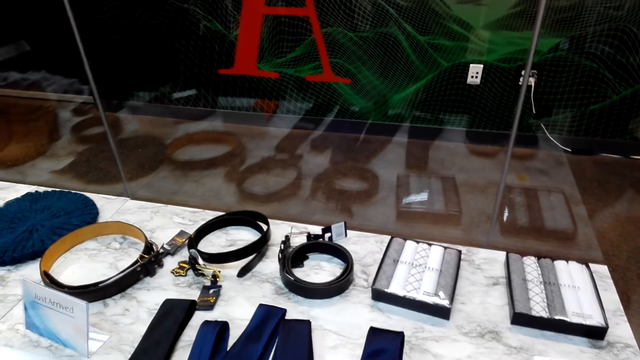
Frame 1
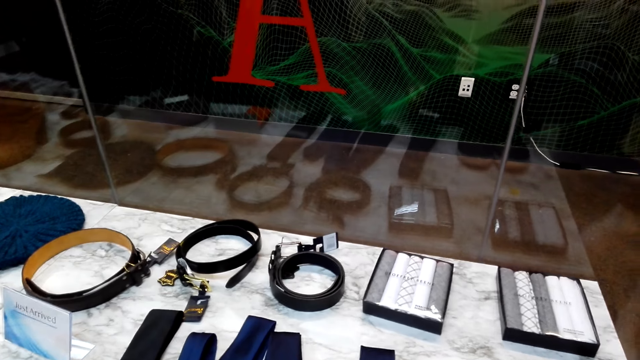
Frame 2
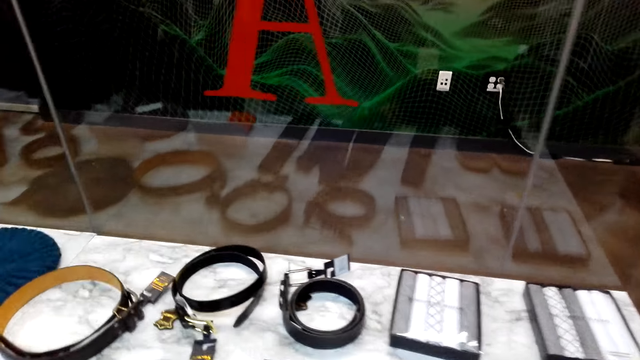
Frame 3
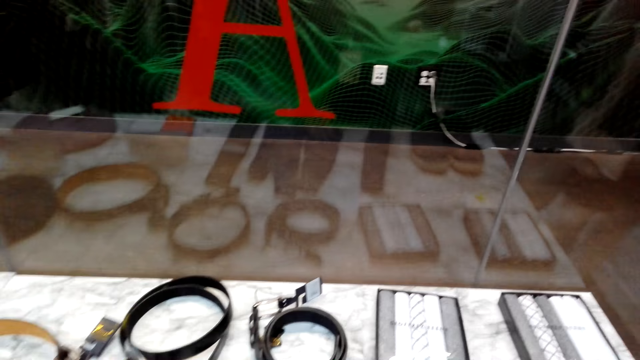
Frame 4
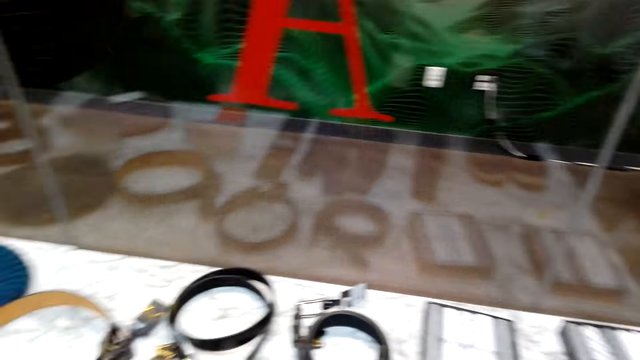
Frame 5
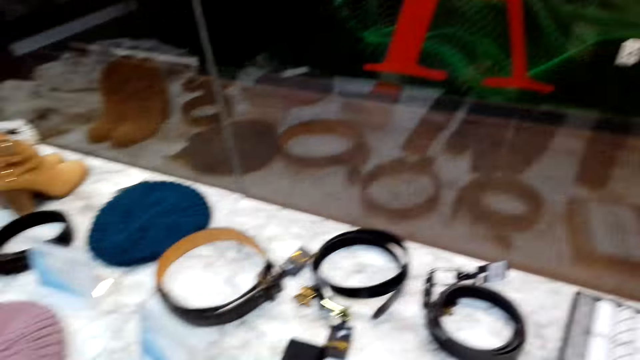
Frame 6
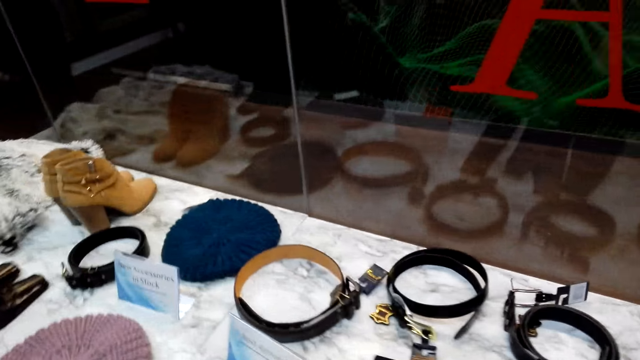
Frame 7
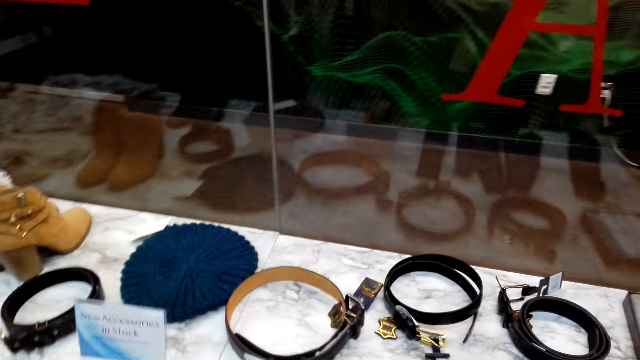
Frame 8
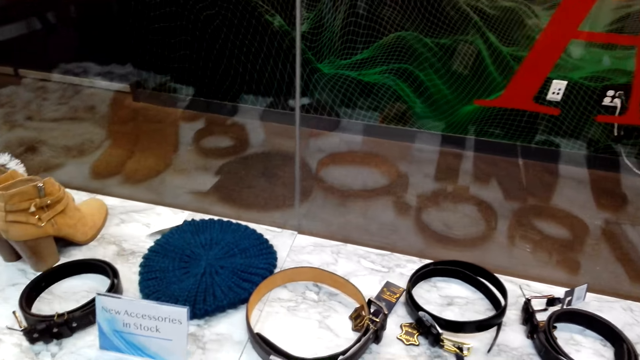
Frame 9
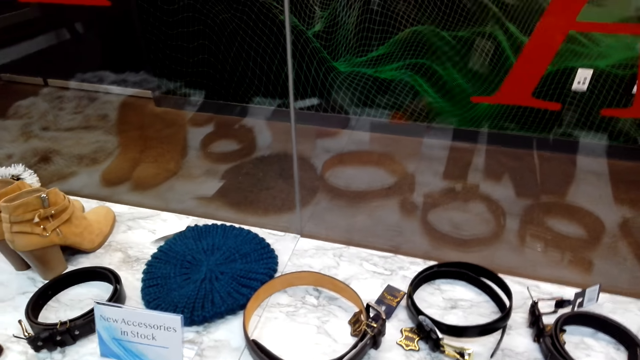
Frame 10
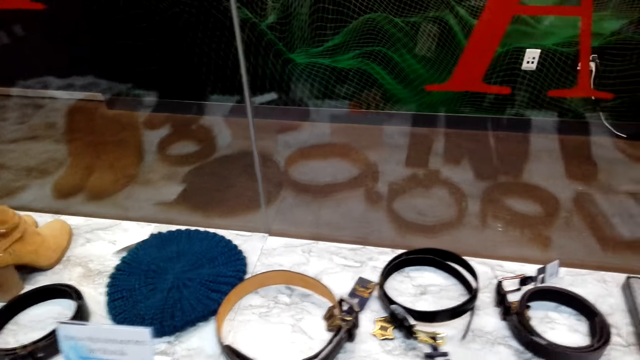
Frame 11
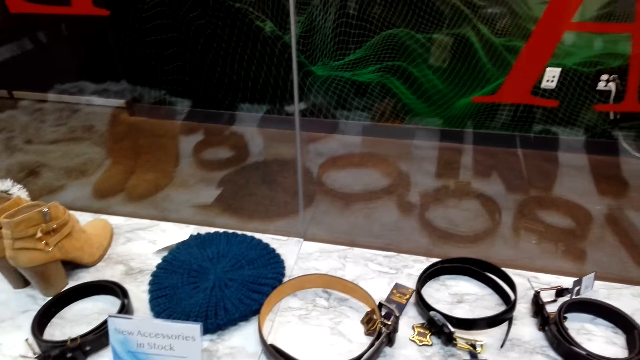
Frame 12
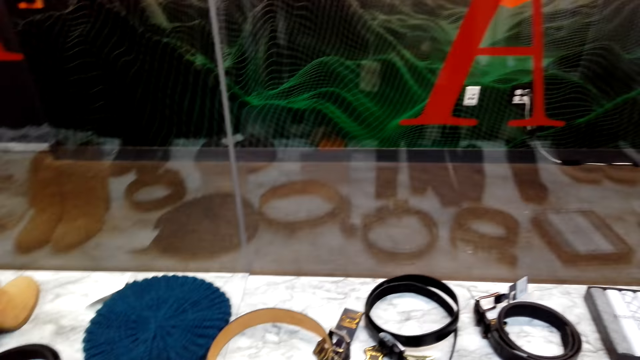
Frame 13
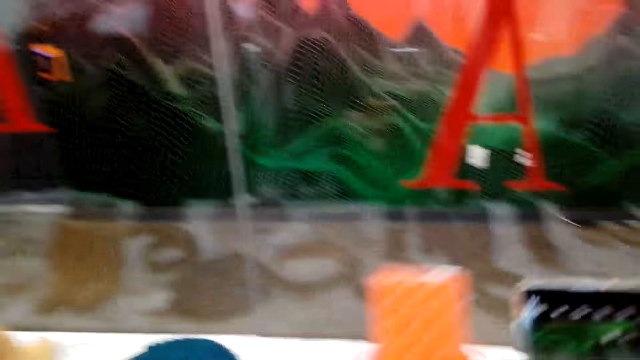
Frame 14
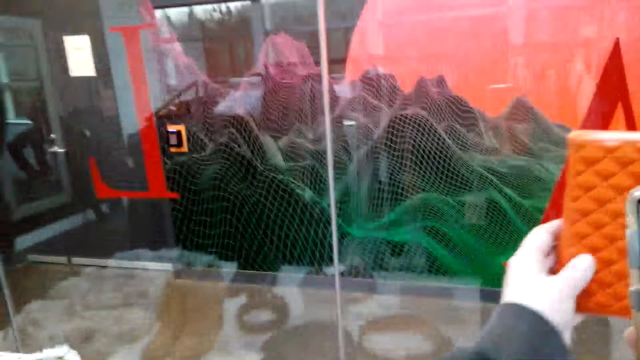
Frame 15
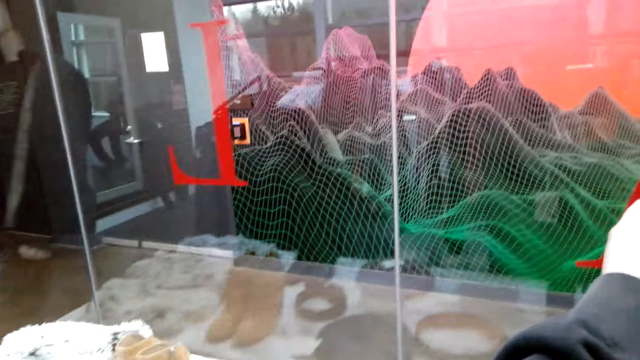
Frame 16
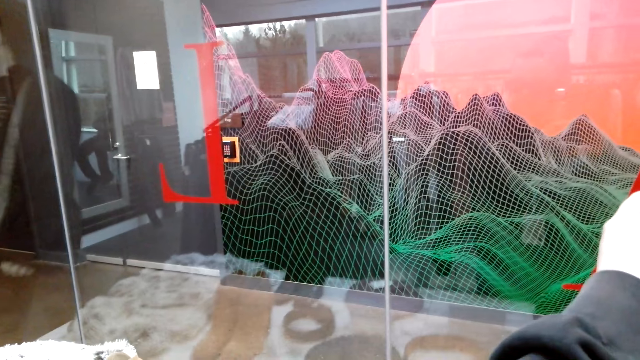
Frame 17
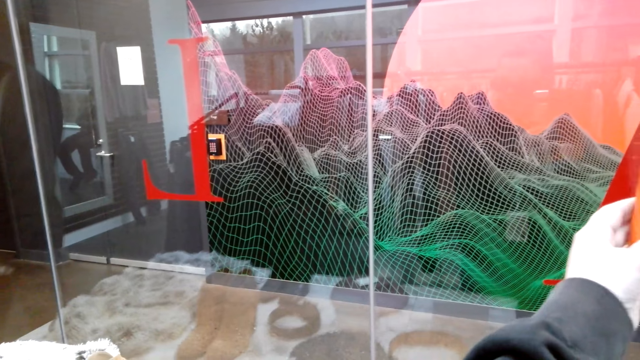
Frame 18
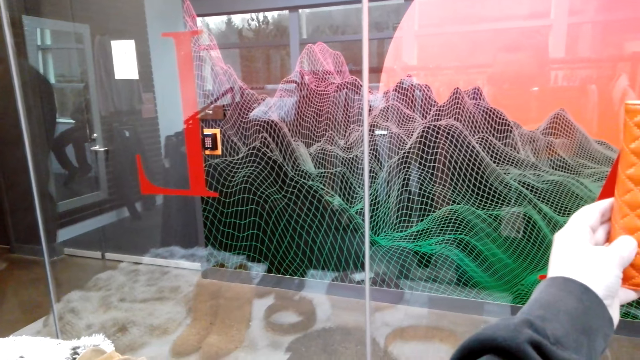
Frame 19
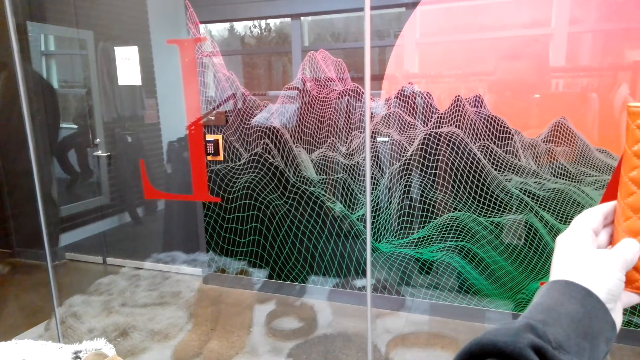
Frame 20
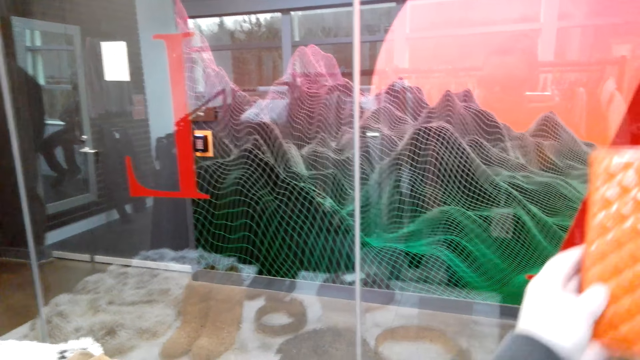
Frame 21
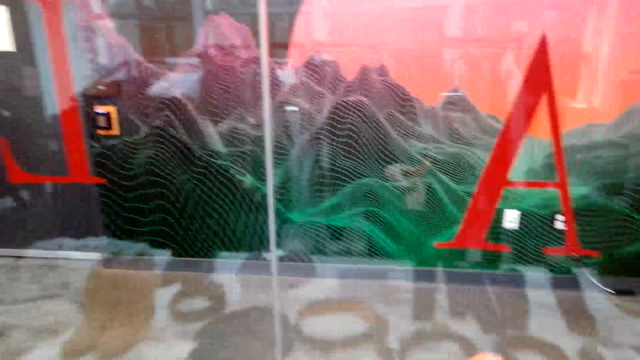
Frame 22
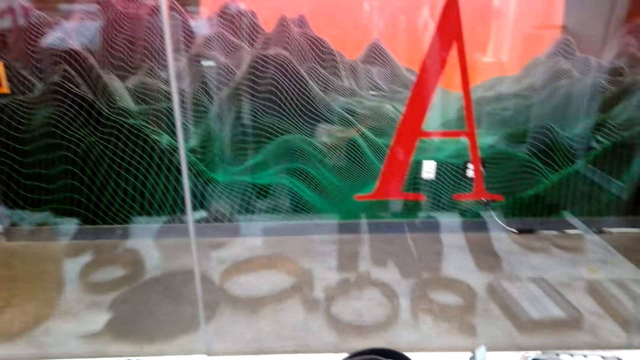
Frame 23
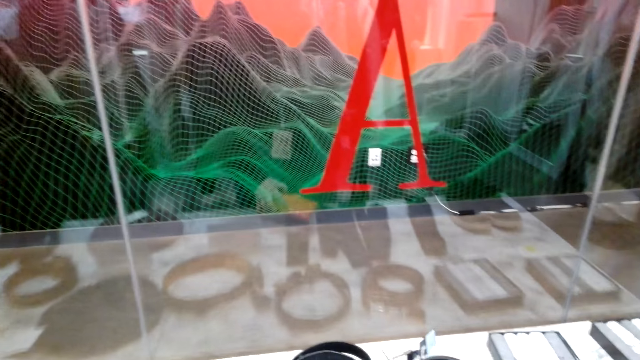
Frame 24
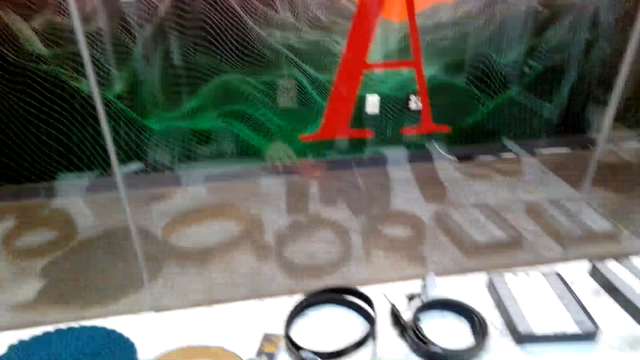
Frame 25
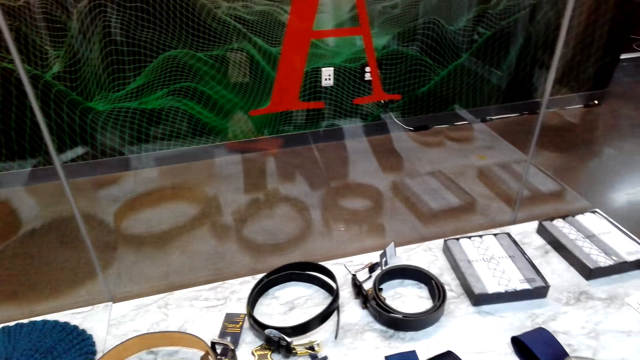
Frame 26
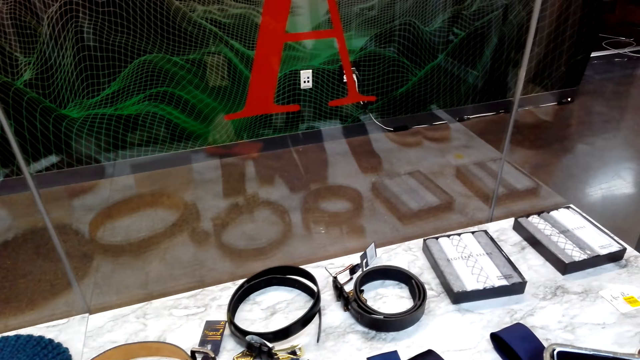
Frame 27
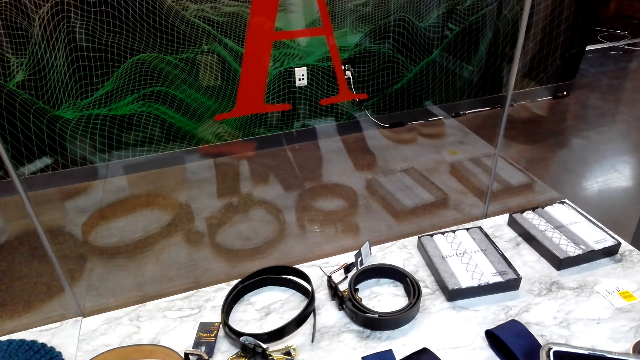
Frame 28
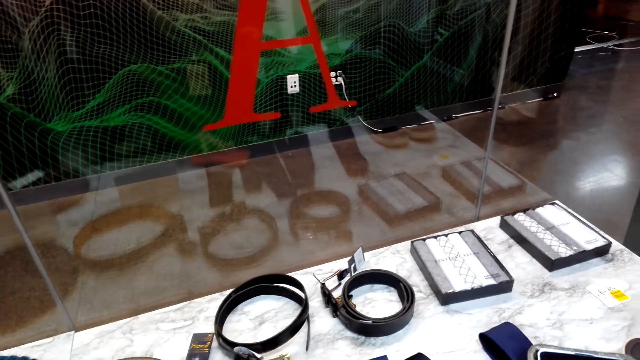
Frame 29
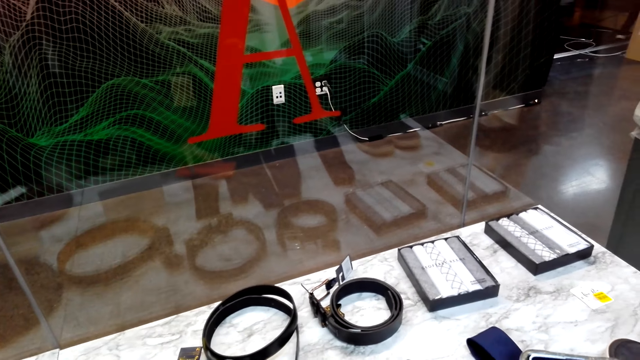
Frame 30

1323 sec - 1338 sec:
The camera wearer picks up a phone case or purse. She takes a picture of the phone case with her phone. She puts the phone case down.

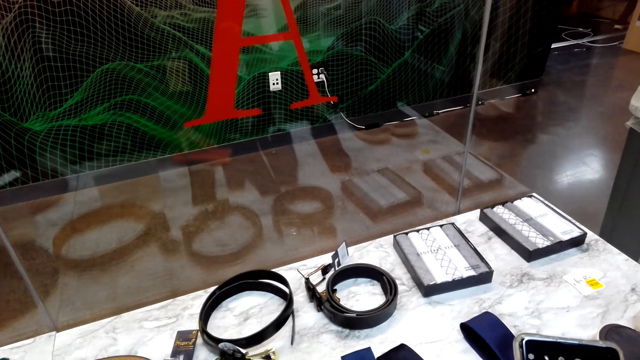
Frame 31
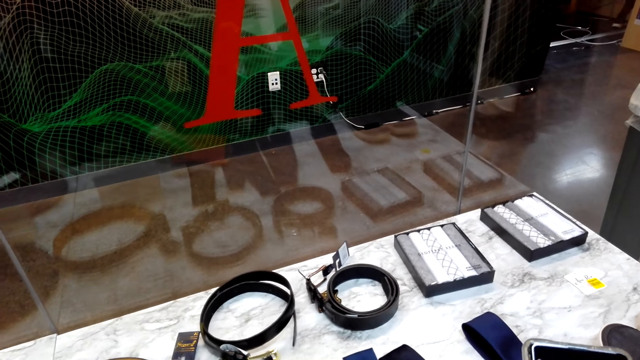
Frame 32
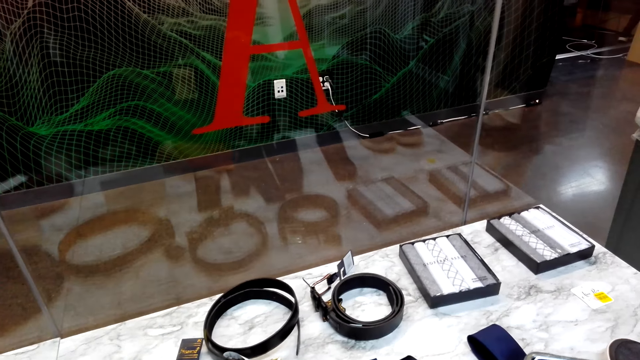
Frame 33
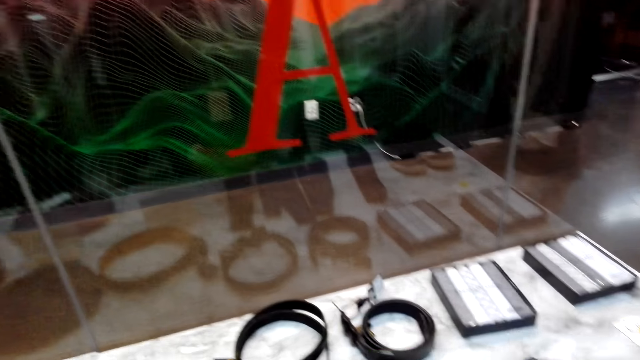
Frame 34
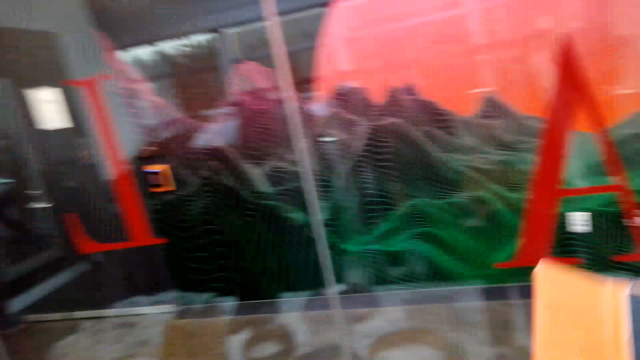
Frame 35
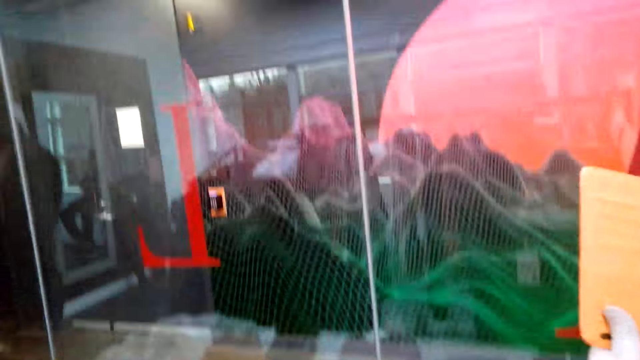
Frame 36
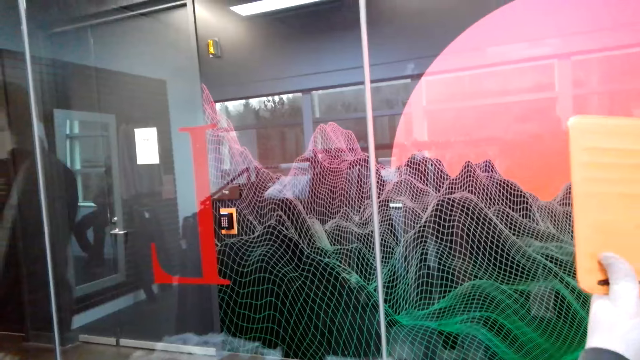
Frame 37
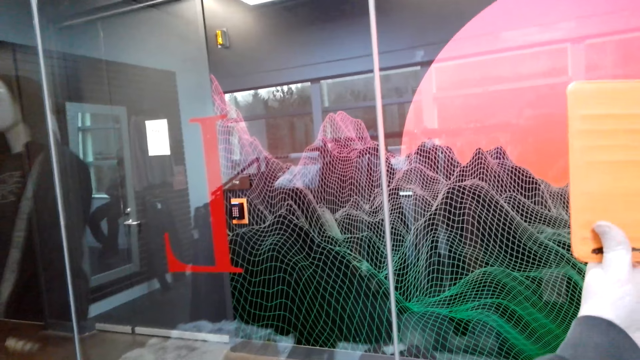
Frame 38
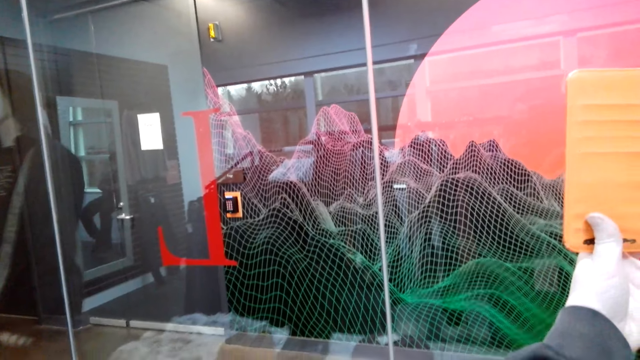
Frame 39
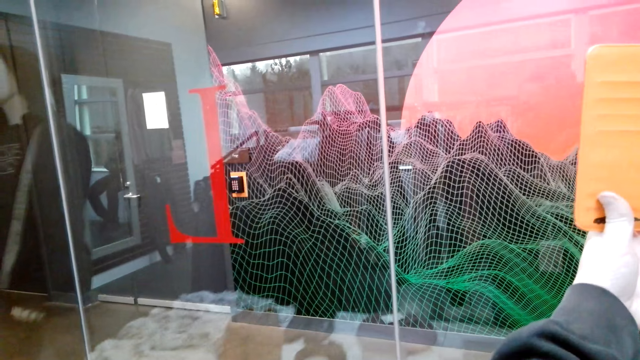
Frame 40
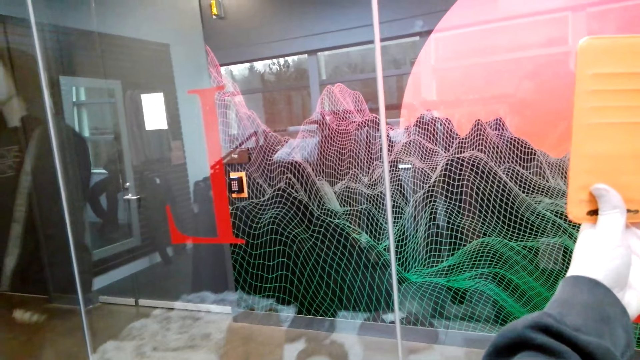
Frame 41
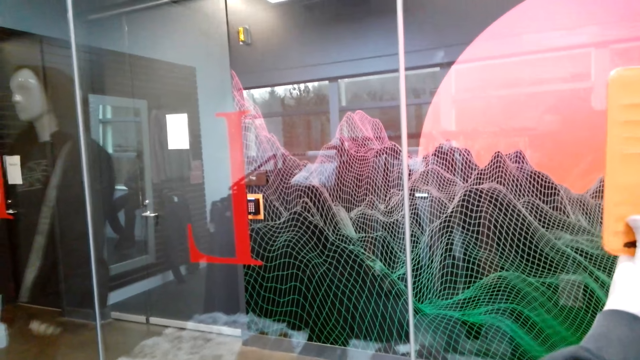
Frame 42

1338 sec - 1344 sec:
The camera wearer opens a phone case or purse. They pick up the phone case. They take a picture of the purse with her phone.
